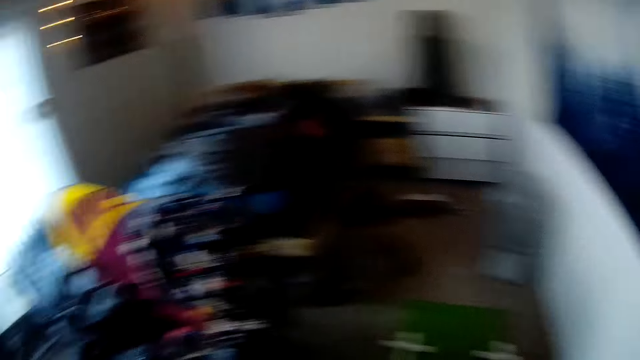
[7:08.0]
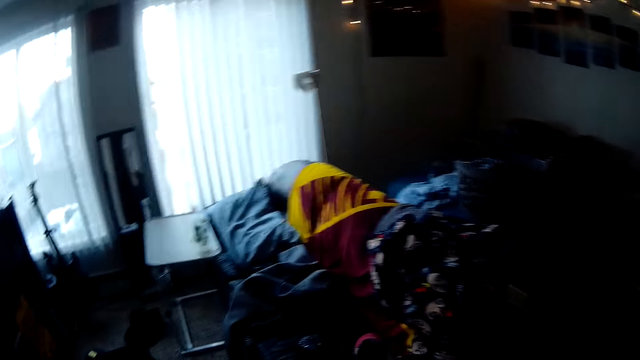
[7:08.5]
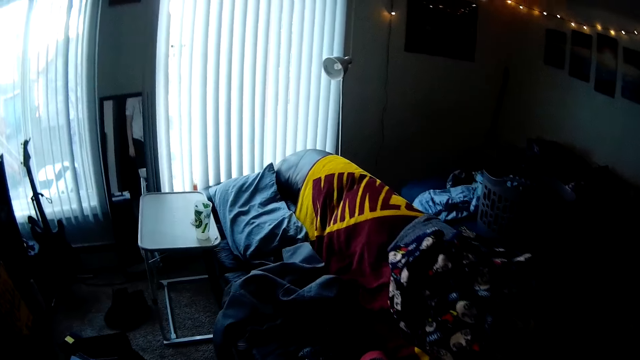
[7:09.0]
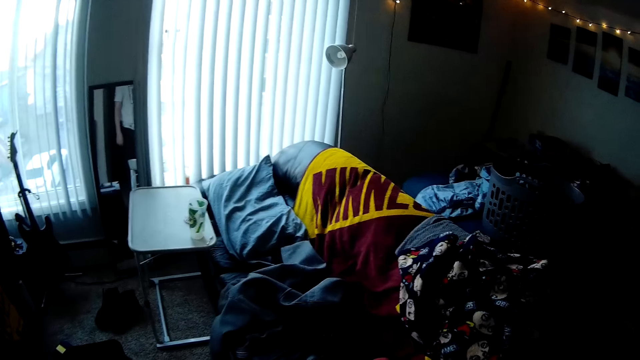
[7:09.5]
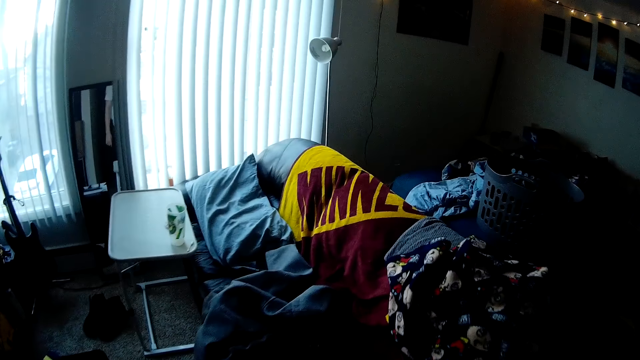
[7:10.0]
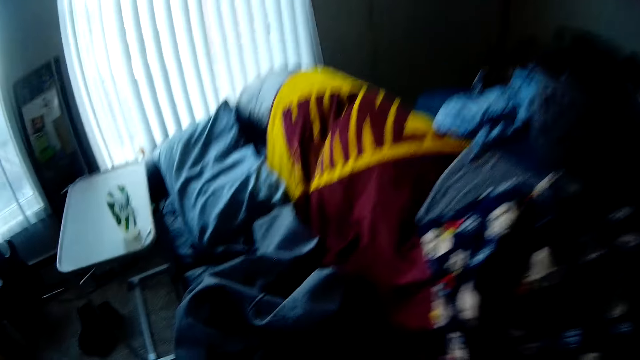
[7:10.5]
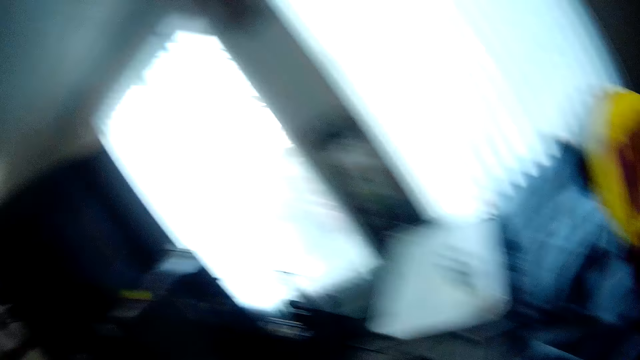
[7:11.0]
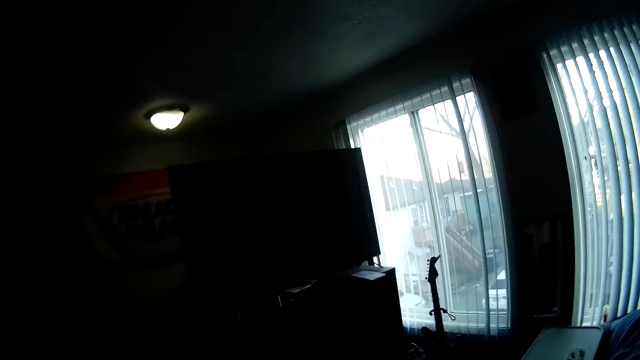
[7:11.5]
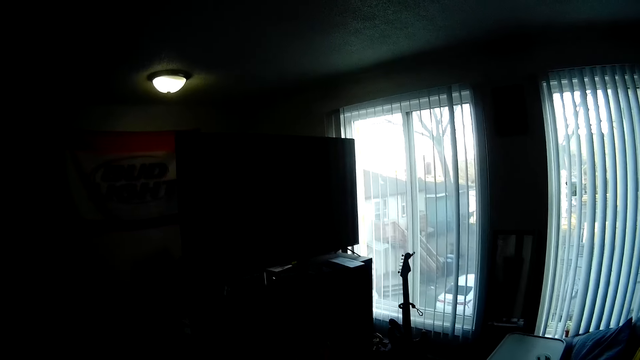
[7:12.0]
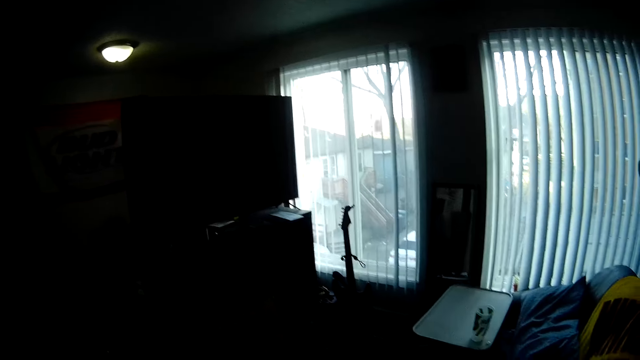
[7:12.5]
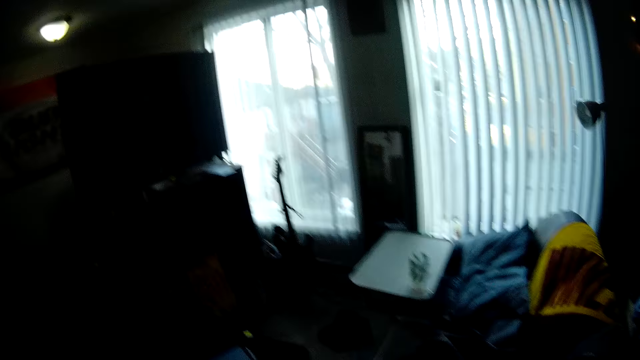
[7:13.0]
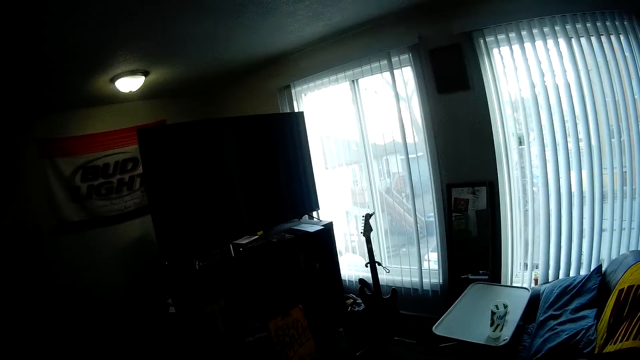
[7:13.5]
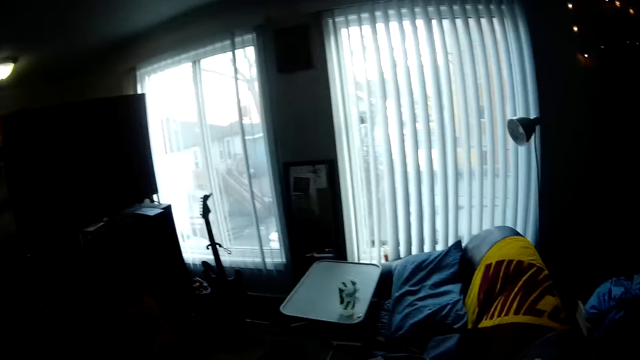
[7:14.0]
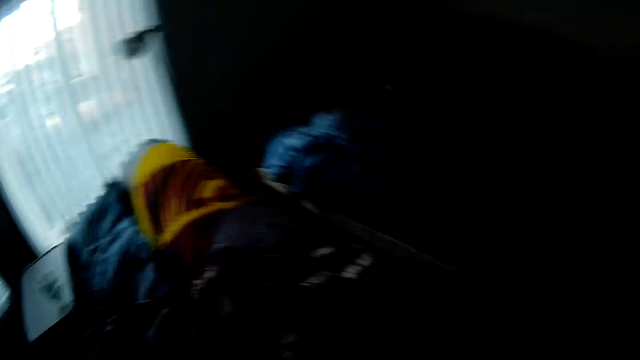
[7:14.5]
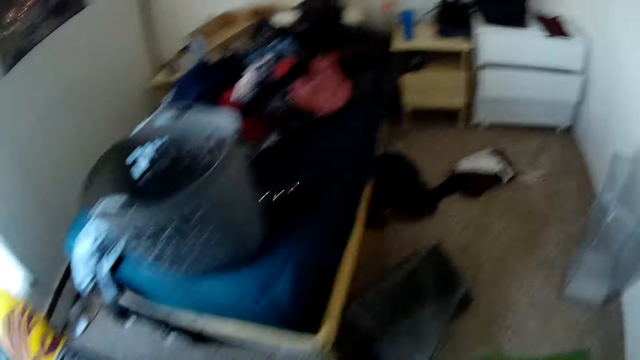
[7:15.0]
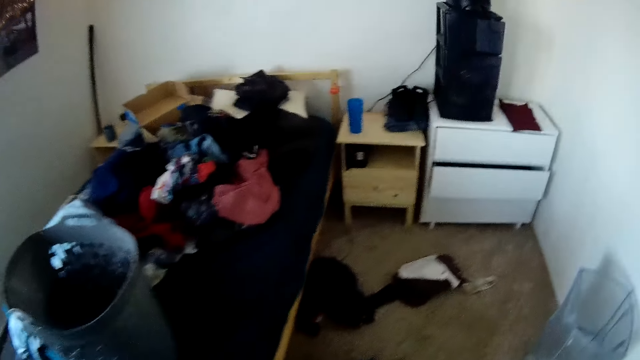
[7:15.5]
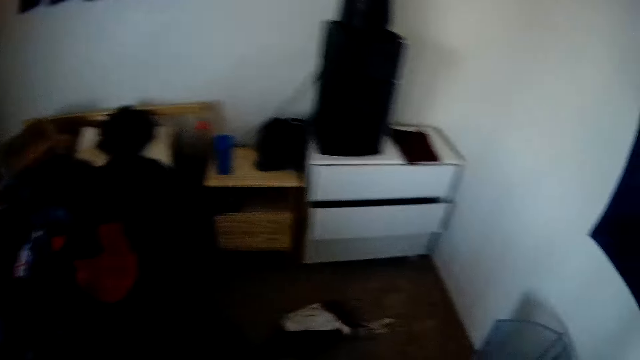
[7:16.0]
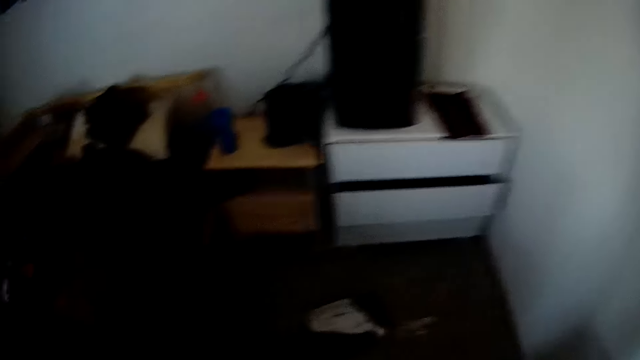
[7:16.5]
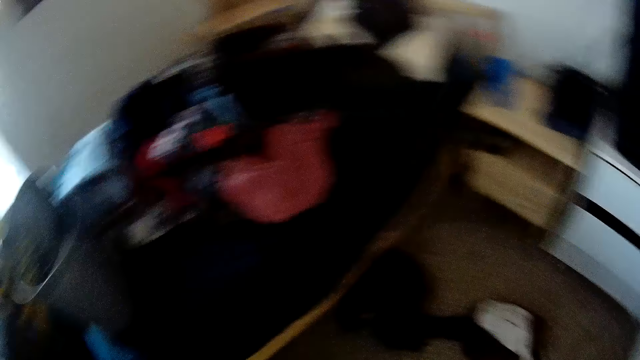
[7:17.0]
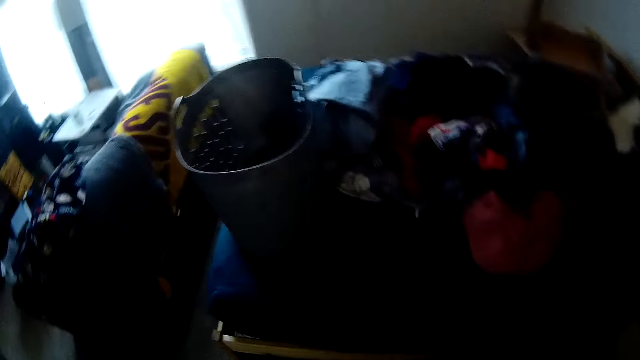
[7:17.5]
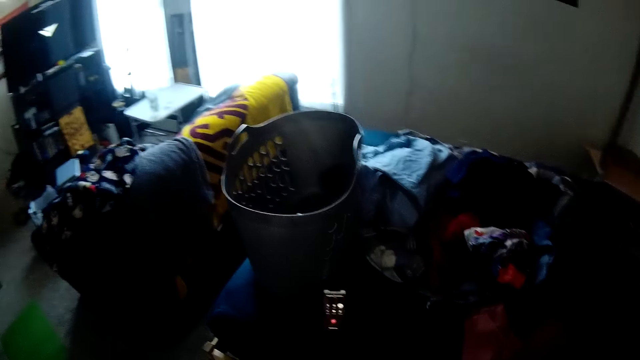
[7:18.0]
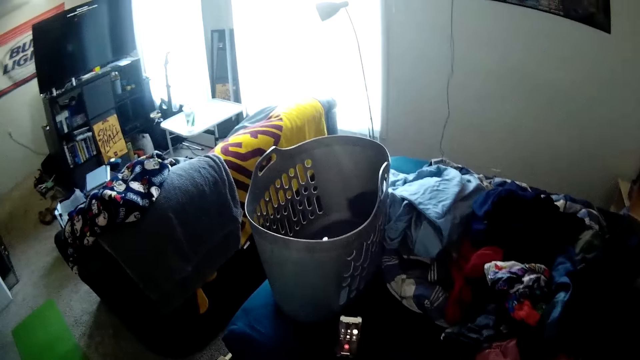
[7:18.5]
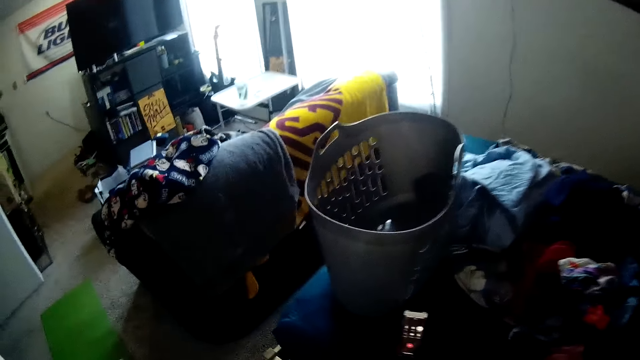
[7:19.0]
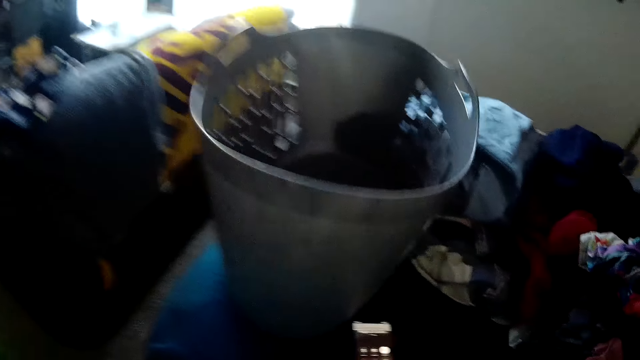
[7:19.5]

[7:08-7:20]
The camera wearer looks around a room. They walk around the room.

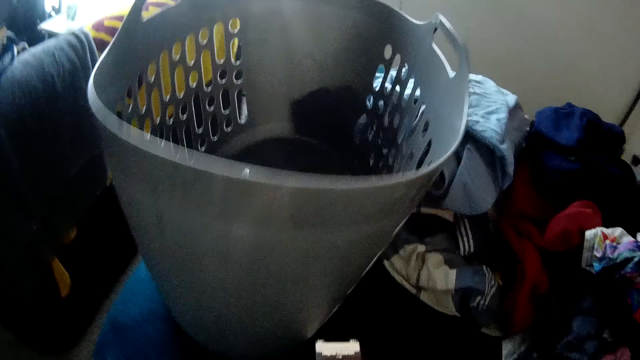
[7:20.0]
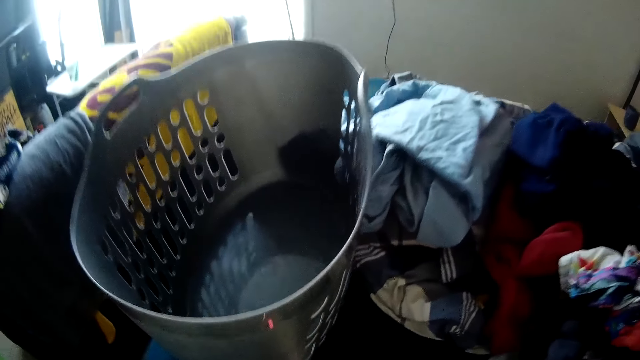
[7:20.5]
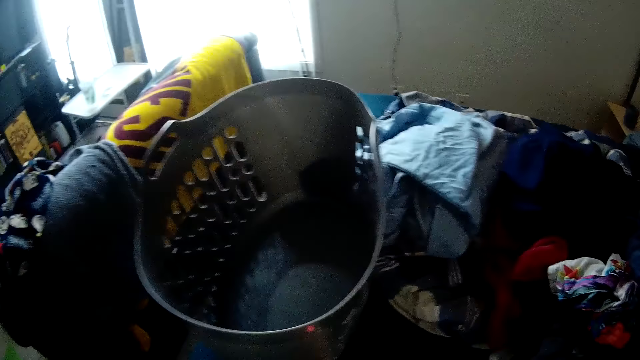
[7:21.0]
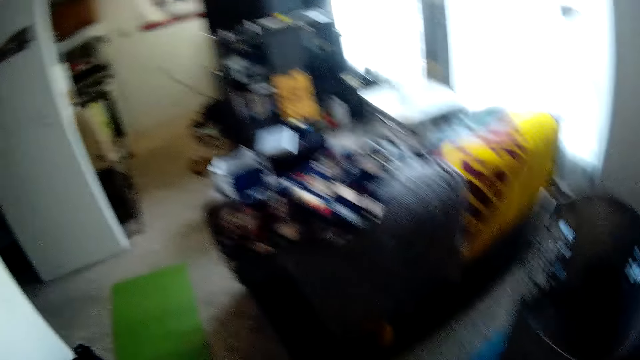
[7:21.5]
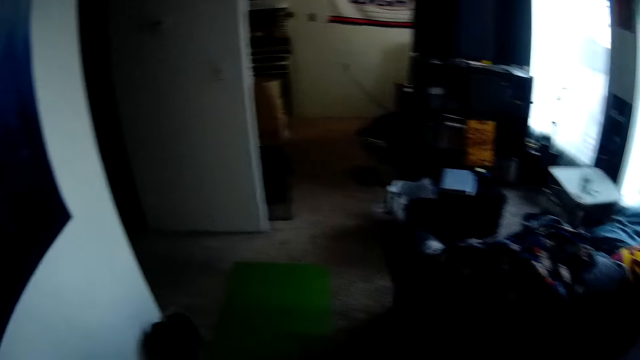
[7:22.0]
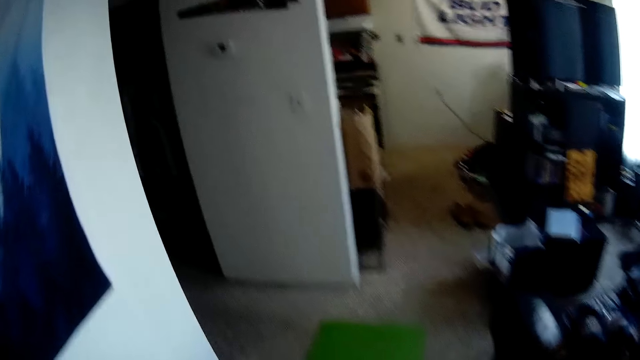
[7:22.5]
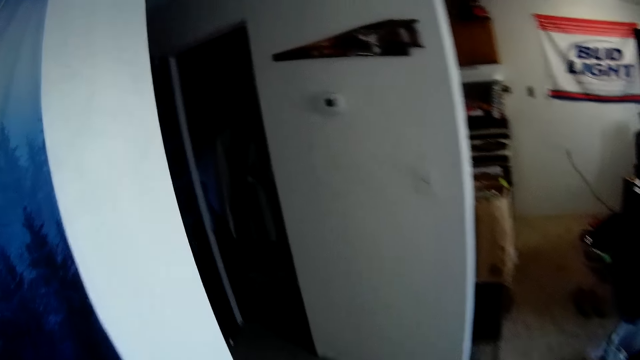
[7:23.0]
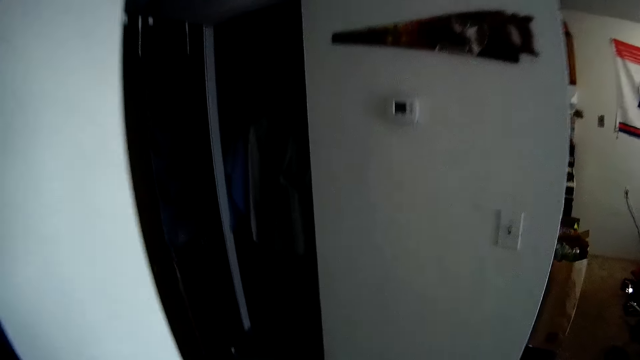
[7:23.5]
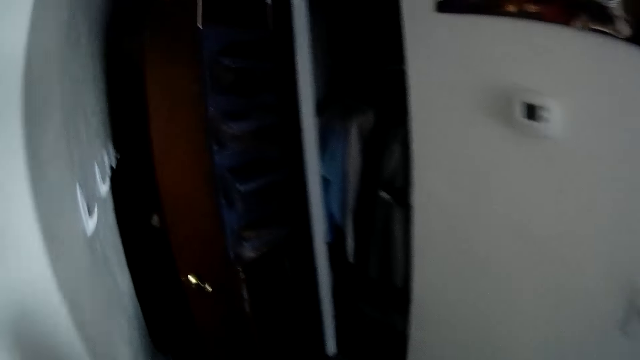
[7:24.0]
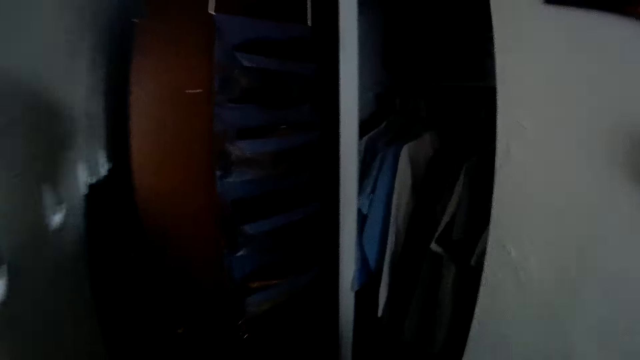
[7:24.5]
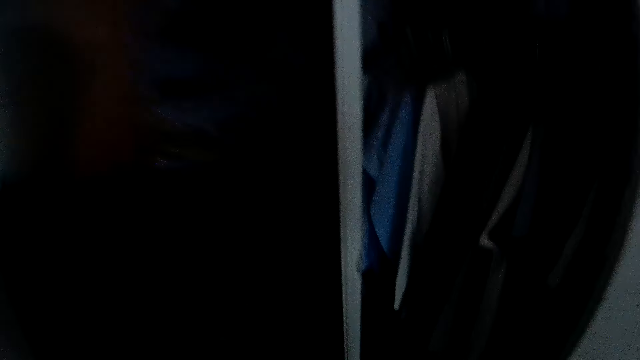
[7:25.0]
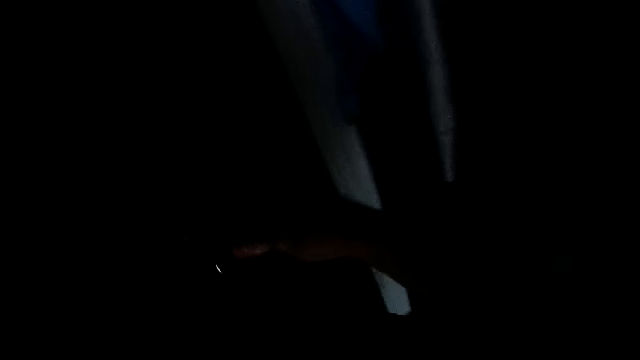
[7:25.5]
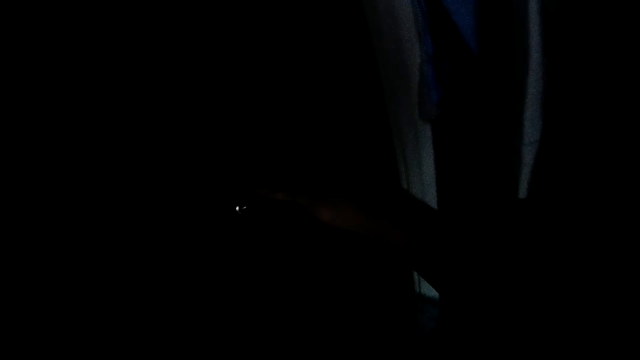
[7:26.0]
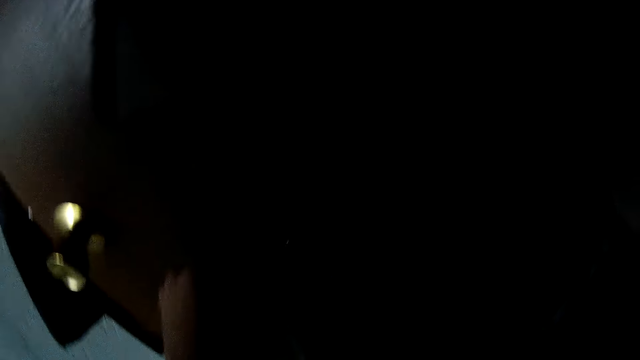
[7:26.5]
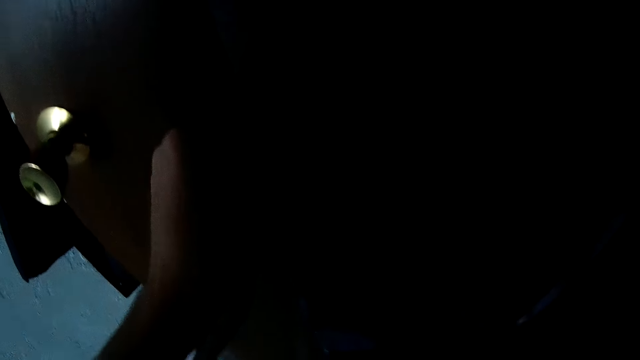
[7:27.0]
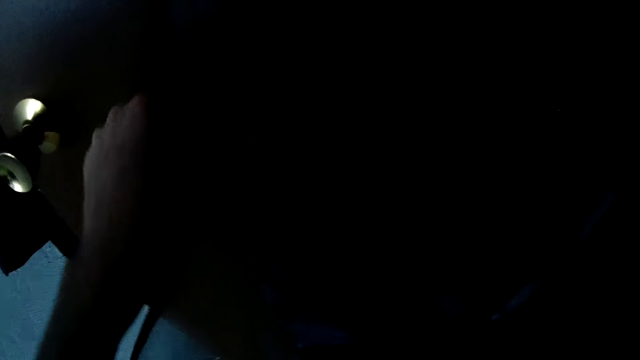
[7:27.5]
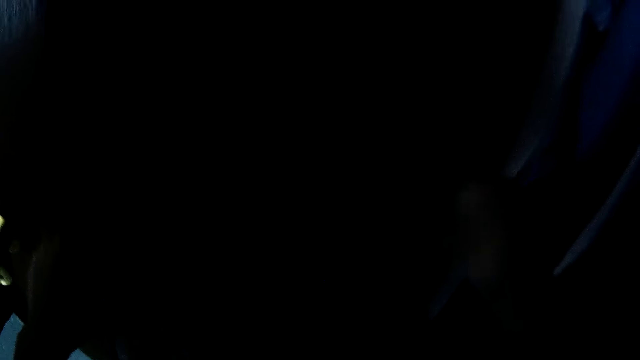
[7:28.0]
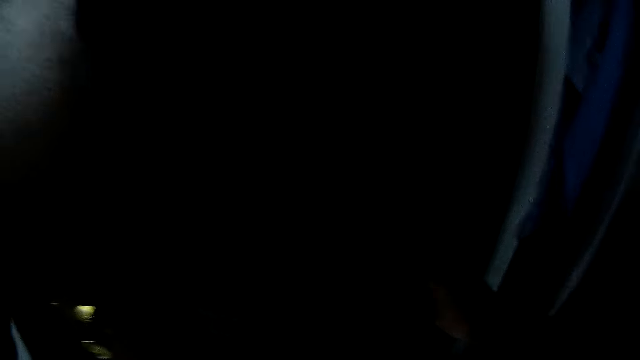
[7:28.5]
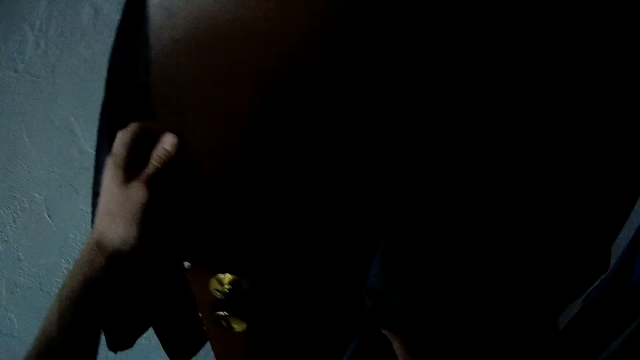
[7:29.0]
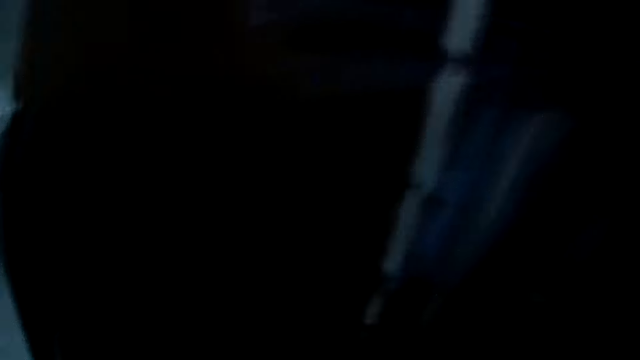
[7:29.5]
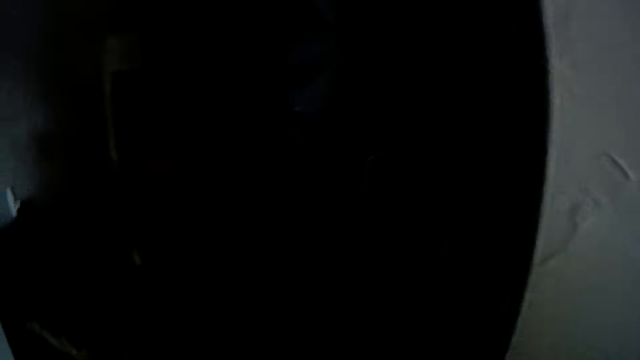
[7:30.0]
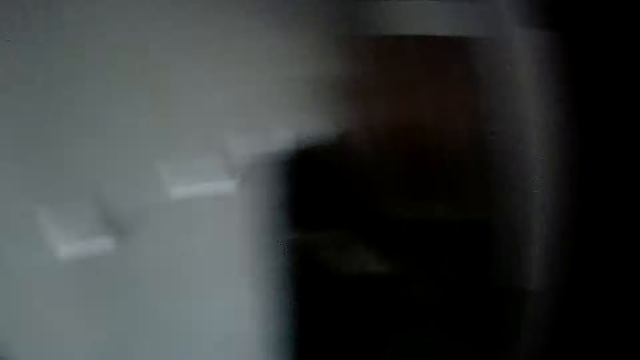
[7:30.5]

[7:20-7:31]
The camera wearer closes the wardrobe door with his left hand. He adjusts clothes in the wardrobe.
